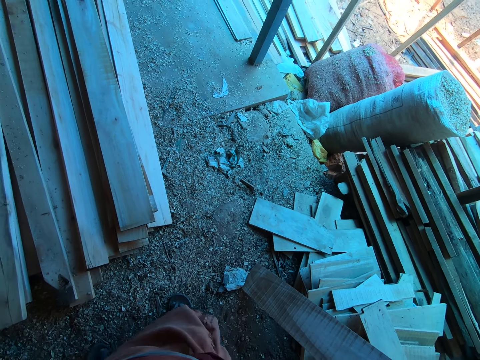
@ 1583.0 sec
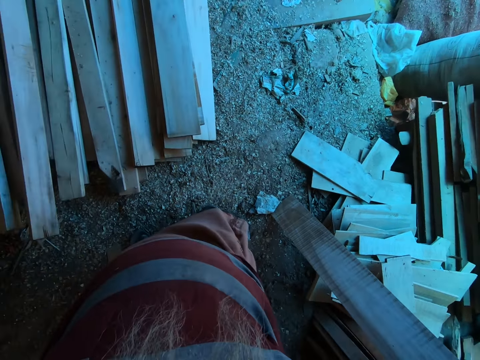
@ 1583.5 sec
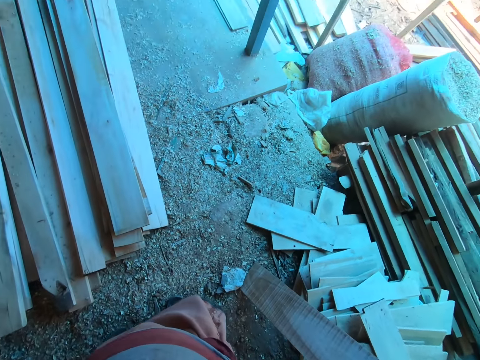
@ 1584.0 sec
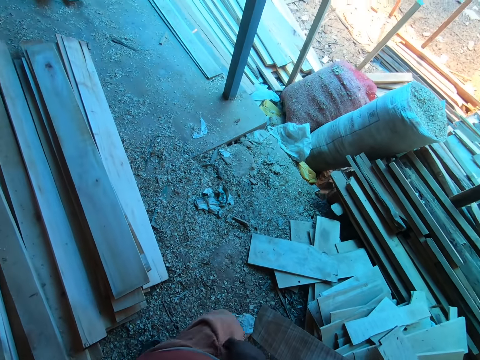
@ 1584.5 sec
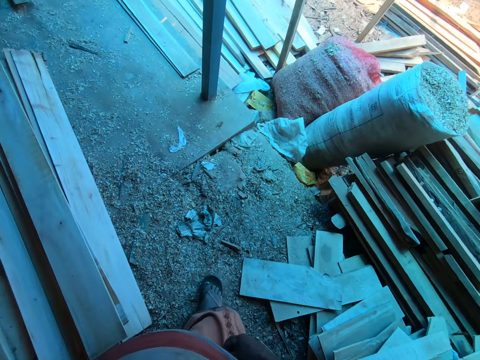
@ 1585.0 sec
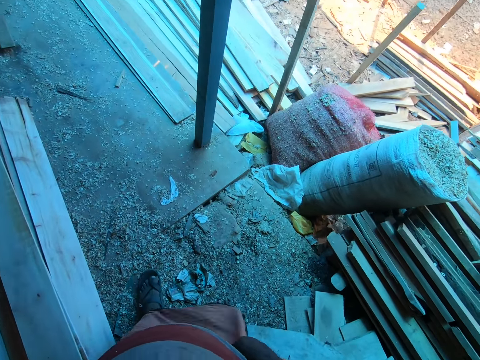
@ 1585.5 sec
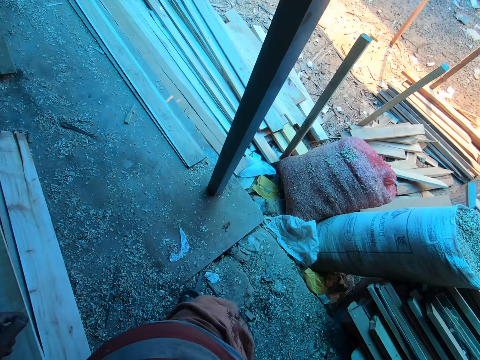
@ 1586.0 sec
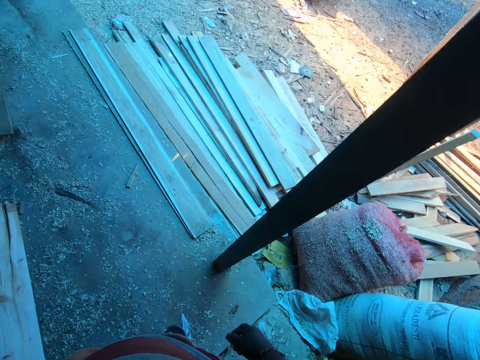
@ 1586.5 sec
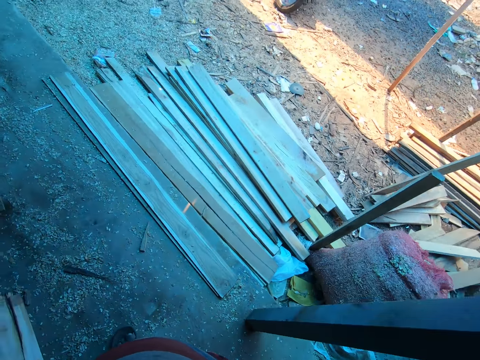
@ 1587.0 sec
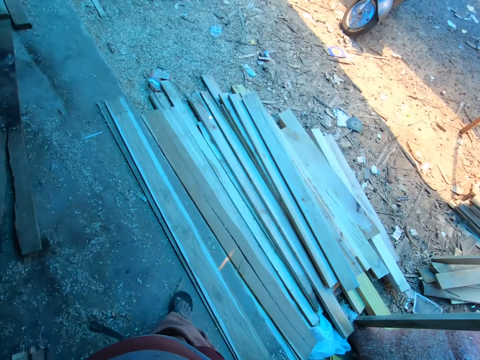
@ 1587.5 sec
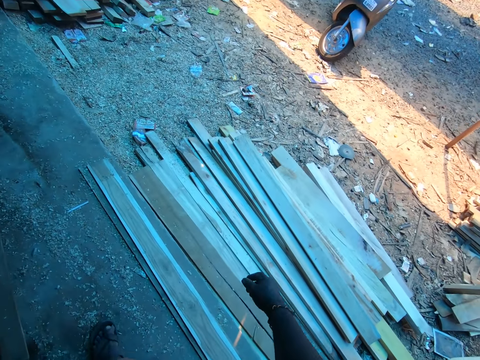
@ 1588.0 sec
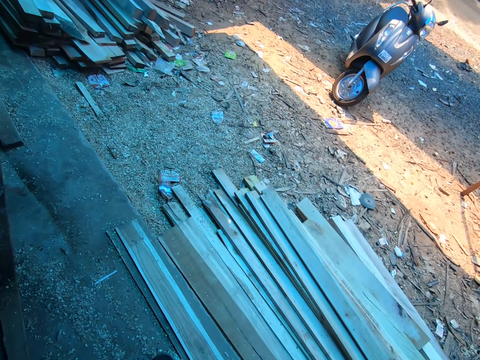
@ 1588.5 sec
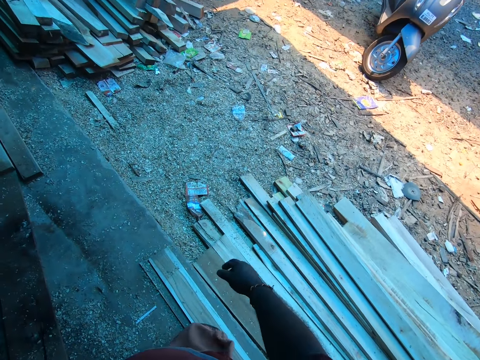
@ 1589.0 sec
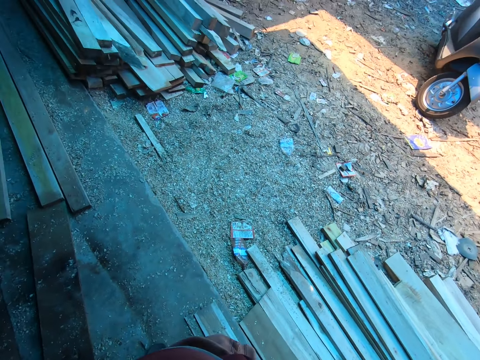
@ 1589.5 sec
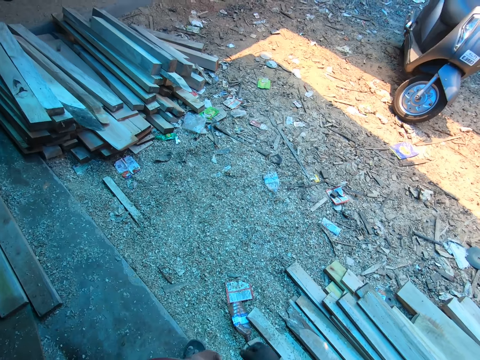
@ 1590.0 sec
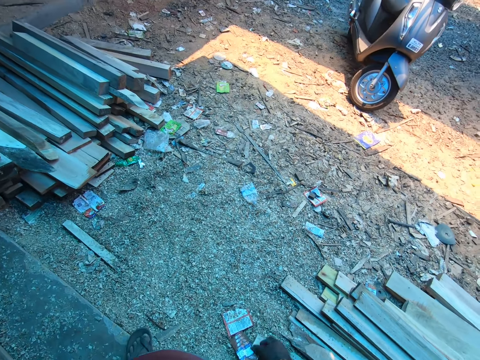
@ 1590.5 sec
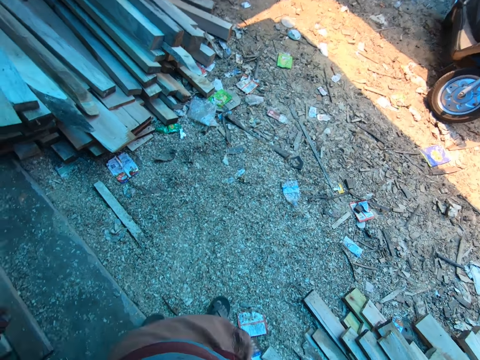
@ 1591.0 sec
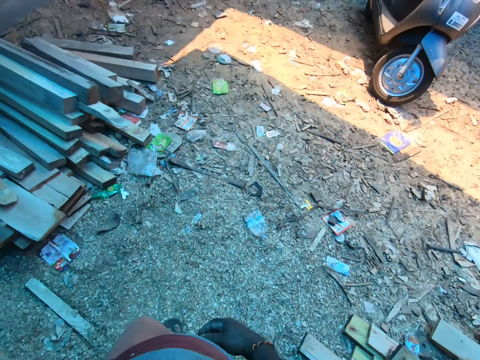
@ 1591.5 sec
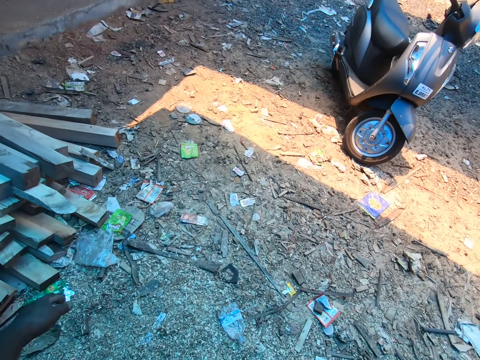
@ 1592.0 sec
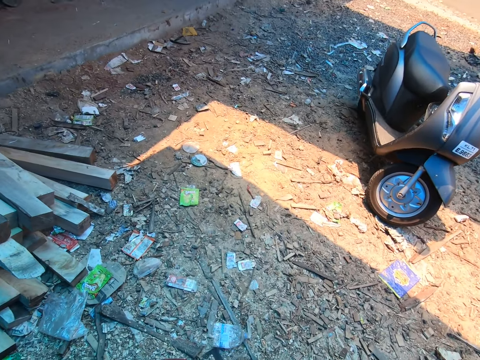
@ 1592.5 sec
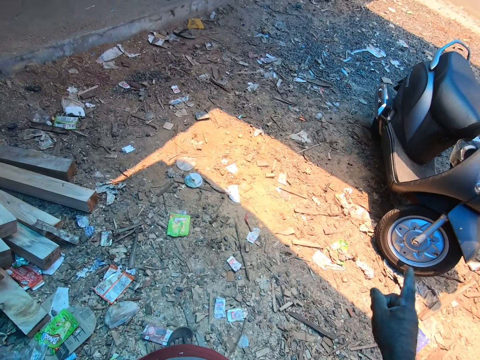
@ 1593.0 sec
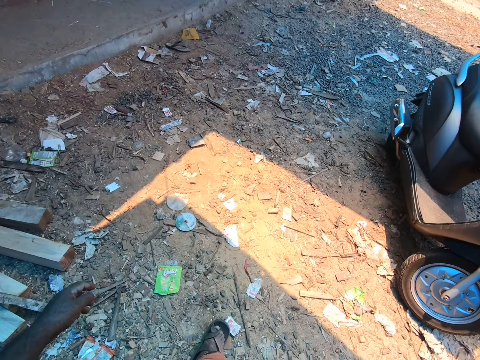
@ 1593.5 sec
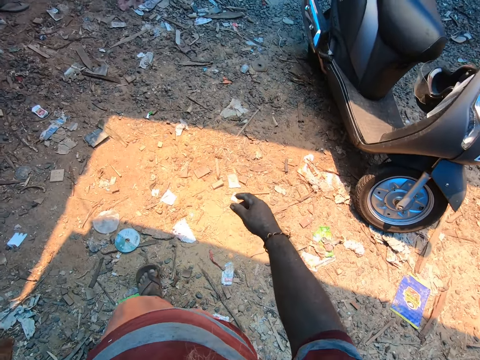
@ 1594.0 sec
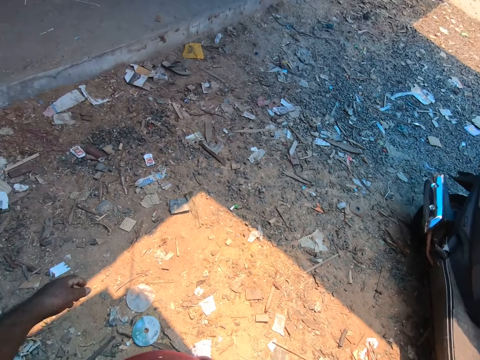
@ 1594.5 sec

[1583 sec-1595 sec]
The camera wearer walks in the workshop. They walk outside and converse.

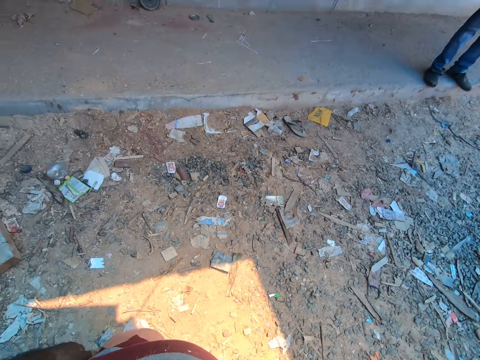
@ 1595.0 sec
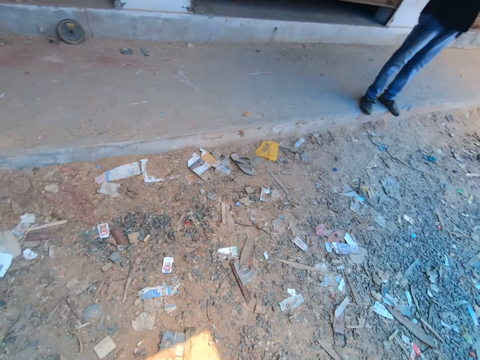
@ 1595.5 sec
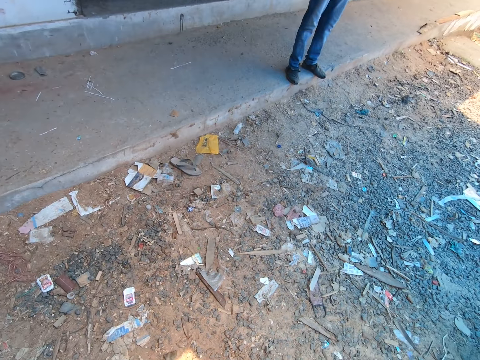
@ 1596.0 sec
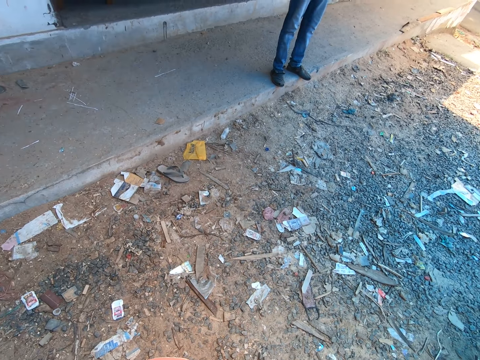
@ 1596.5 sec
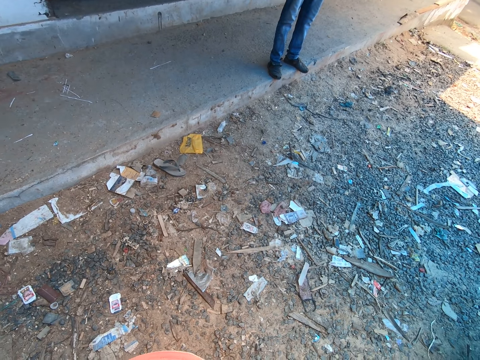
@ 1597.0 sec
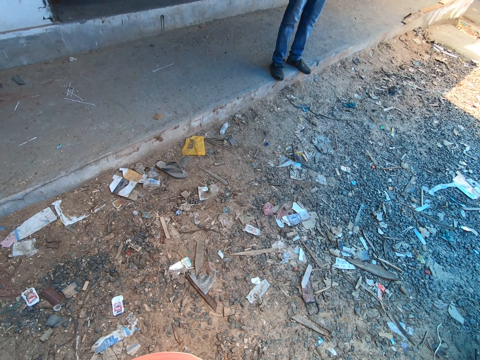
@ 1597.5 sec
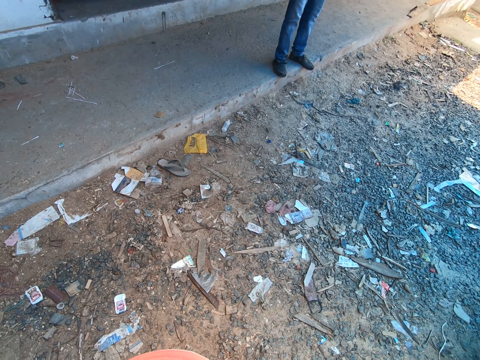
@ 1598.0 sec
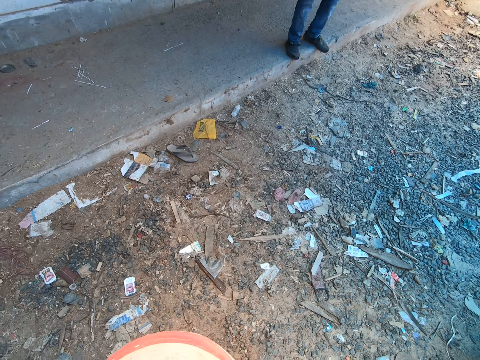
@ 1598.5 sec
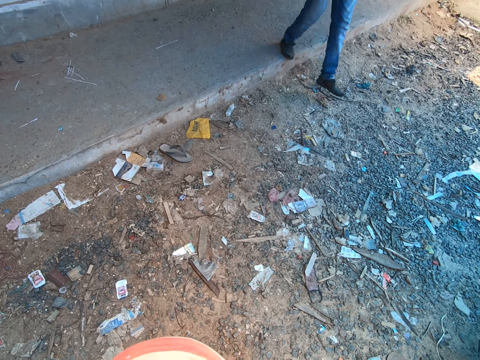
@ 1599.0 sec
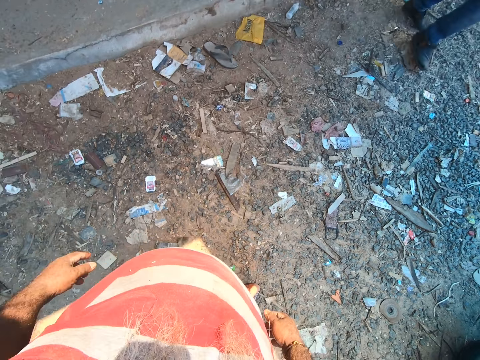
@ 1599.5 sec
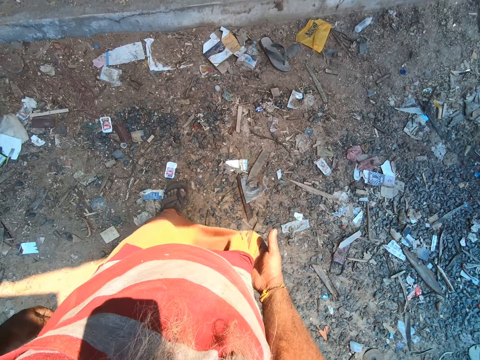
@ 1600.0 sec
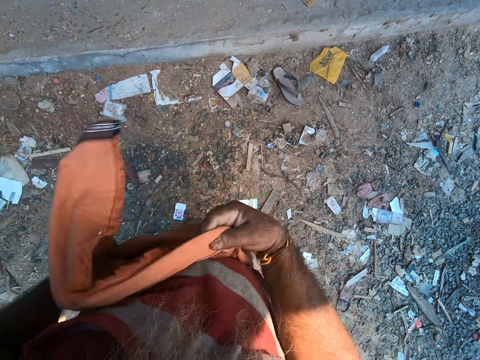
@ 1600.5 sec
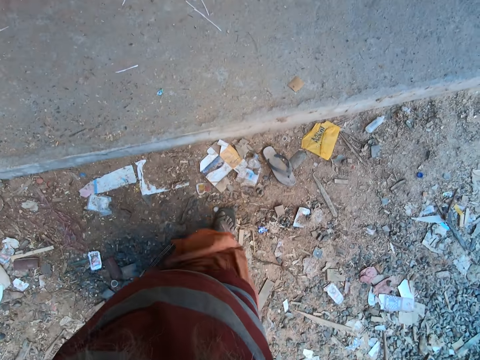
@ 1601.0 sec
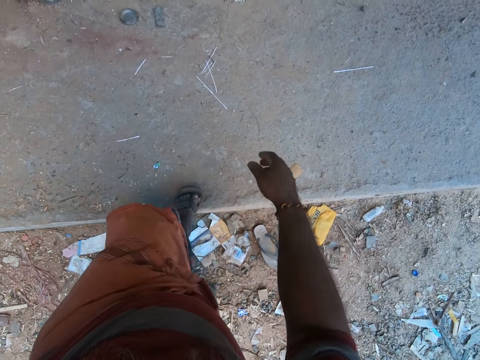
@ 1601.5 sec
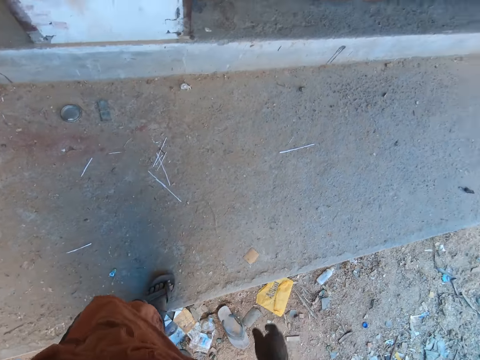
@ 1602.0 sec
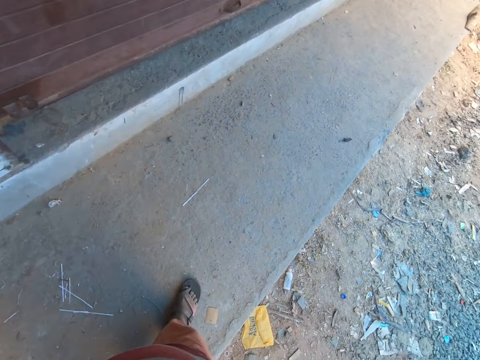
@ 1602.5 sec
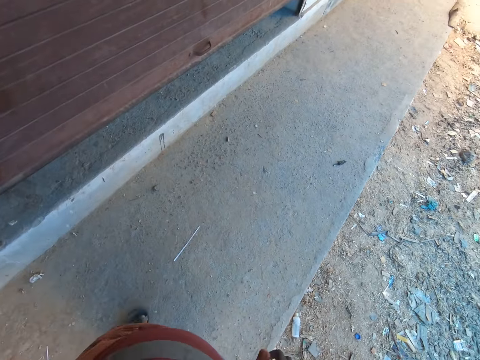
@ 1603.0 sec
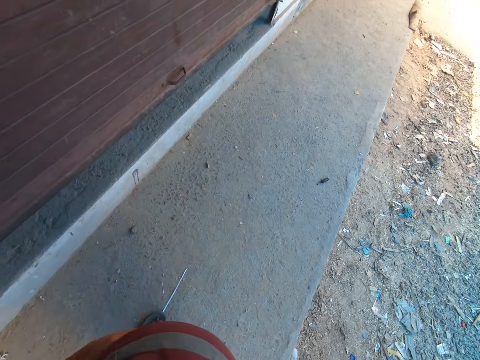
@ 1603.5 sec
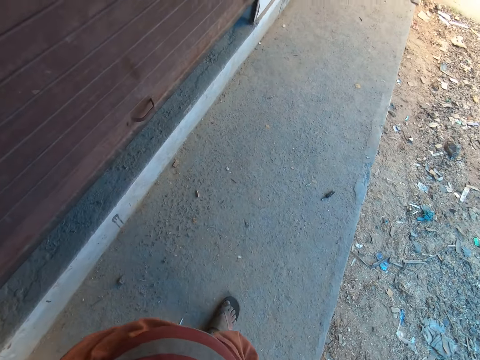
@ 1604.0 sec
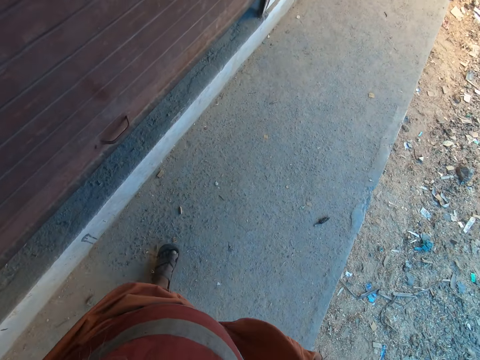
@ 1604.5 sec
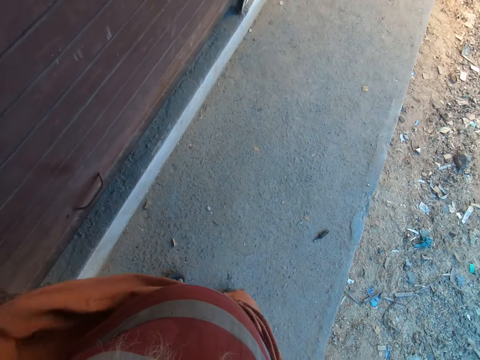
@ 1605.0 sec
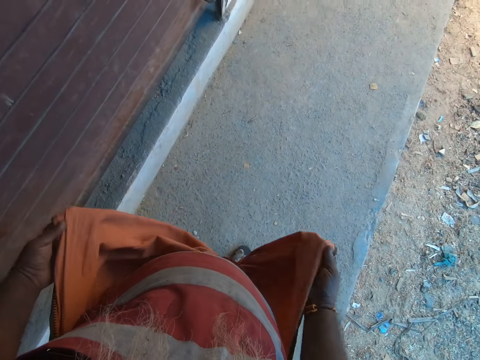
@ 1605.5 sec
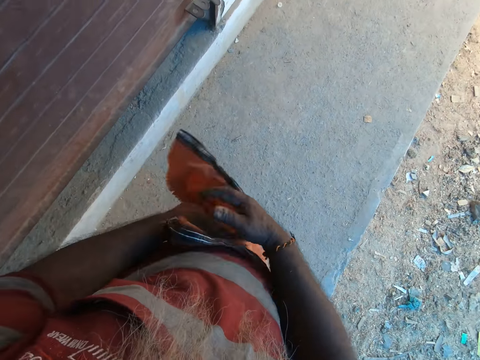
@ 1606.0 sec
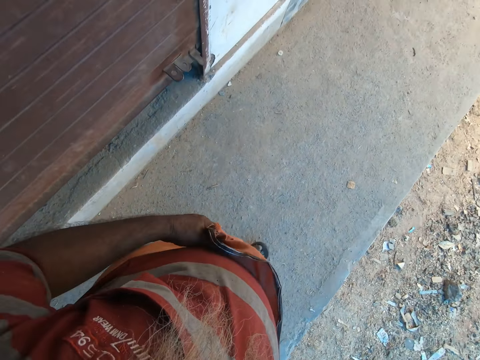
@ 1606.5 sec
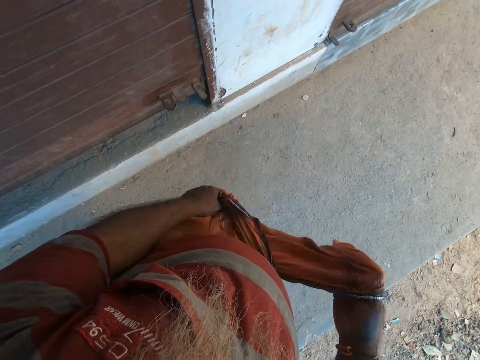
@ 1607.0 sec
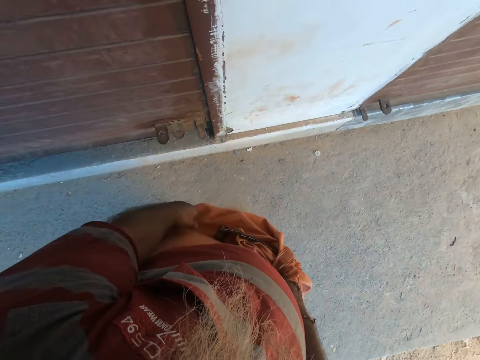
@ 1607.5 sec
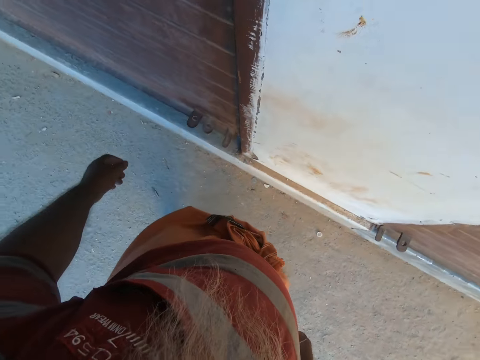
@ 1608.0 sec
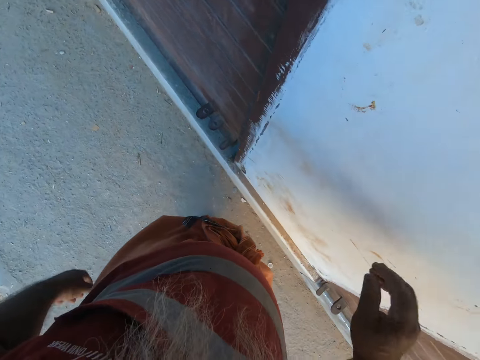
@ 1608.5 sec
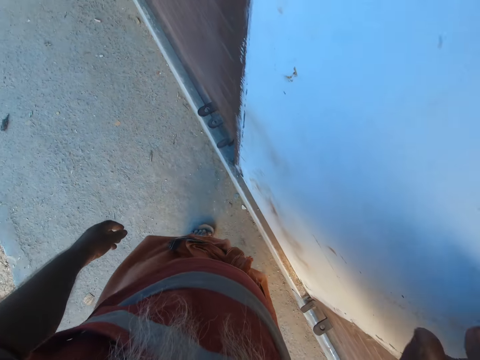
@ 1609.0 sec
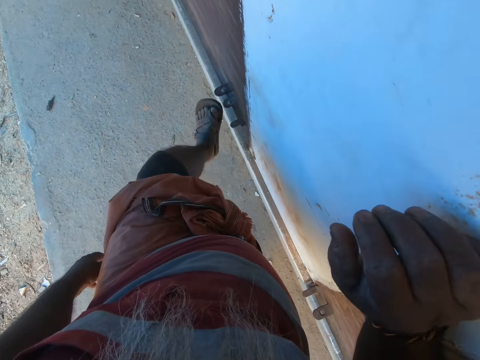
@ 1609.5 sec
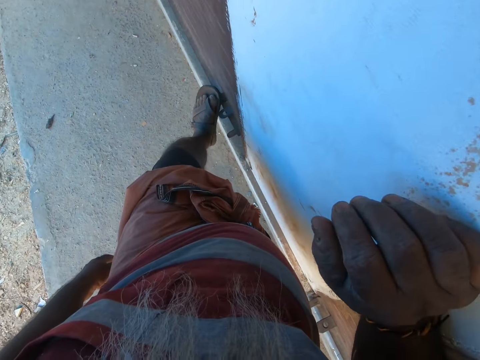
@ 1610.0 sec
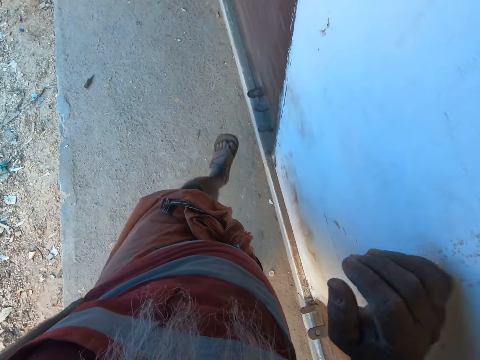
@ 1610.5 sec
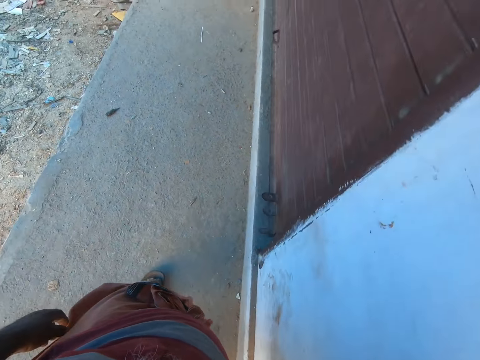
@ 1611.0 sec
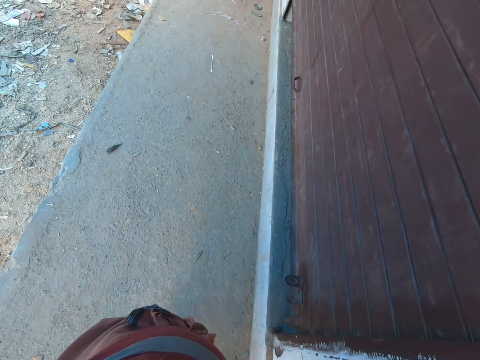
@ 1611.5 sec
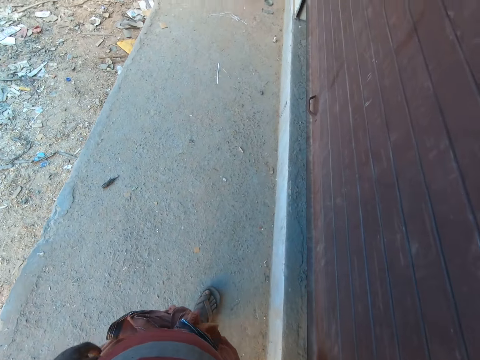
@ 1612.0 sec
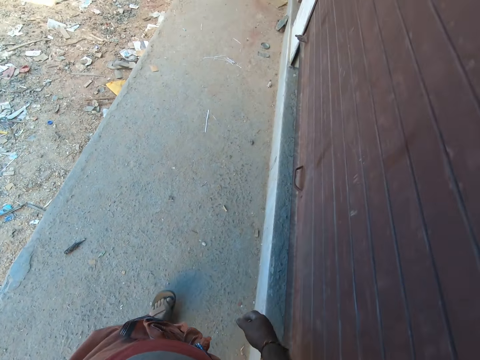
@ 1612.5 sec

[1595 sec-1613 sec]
The camera wearer interacts with a man. He looks at the man. The man talks to the camera wearer. The camera wearer adjusts the kanga or clothing wrapper. He steps on the veranda and walks on the veranda. He adjusts the clothing wrapper around his waist with his hands. He touches a warehouse door lock with his left leg. He walks beside the door.
